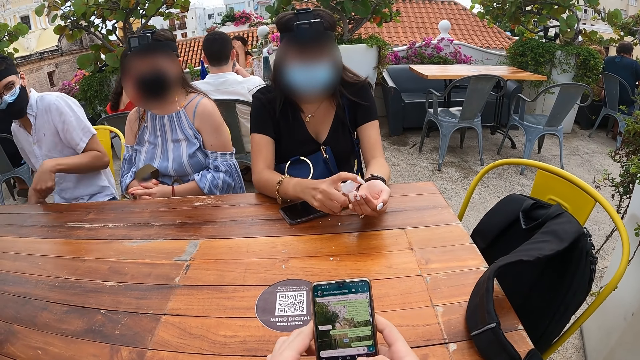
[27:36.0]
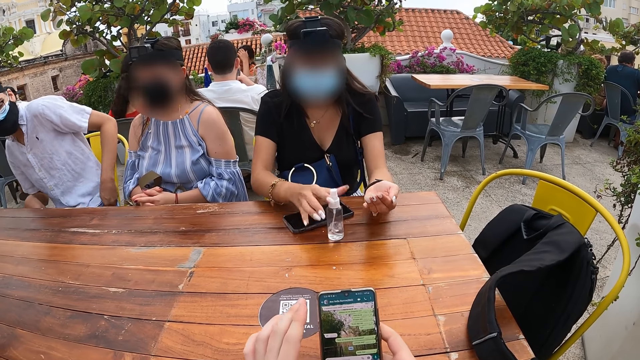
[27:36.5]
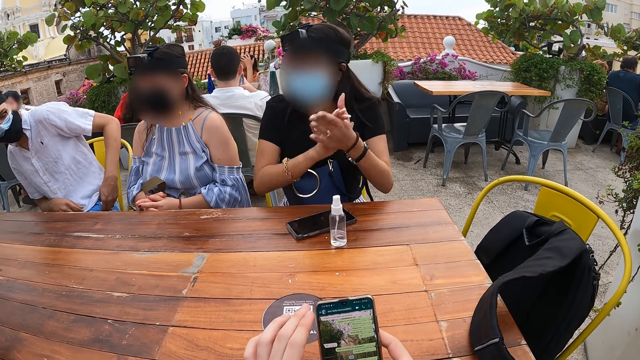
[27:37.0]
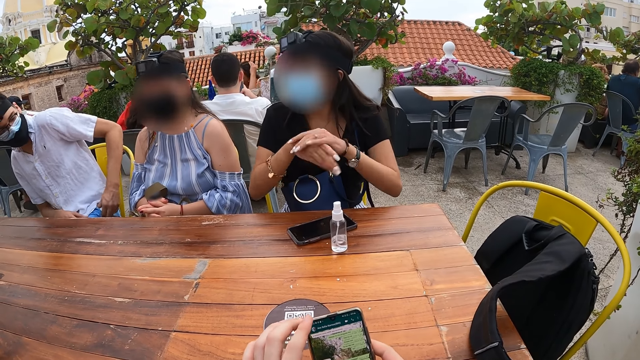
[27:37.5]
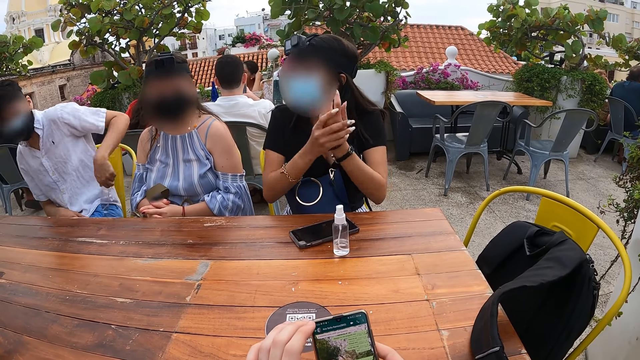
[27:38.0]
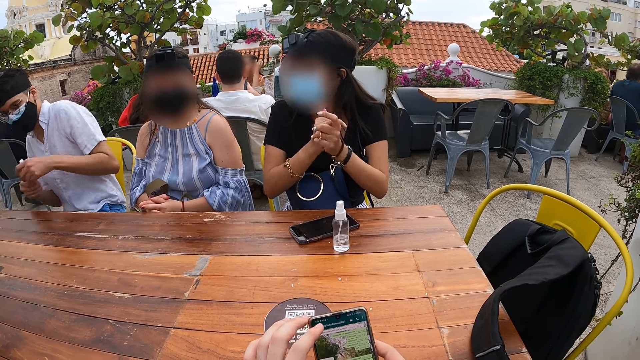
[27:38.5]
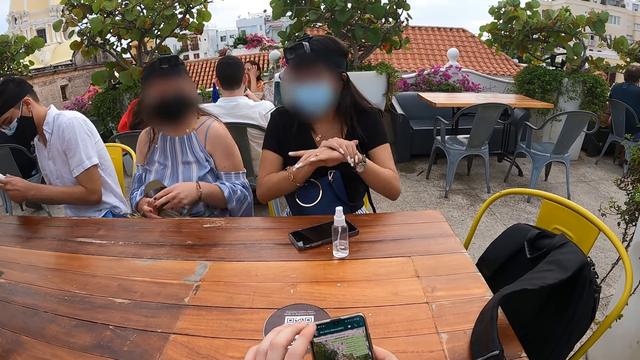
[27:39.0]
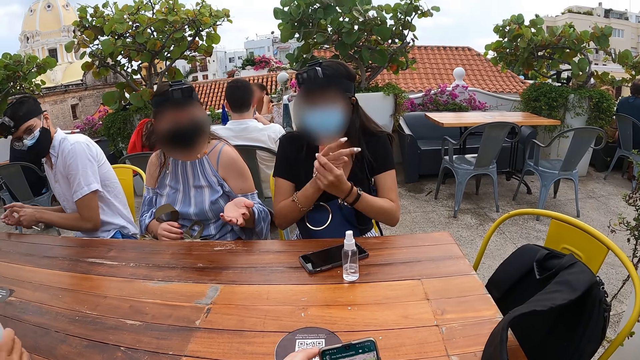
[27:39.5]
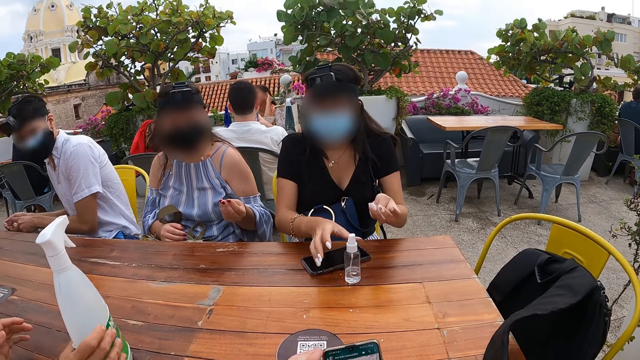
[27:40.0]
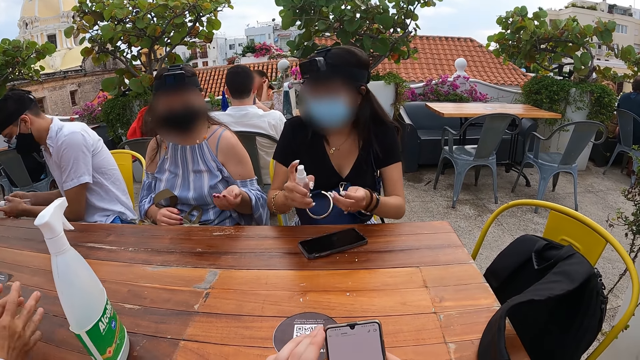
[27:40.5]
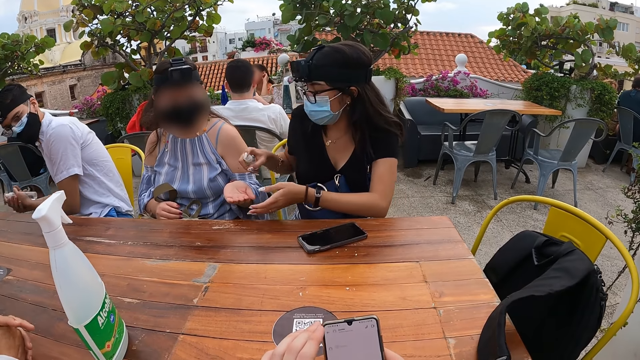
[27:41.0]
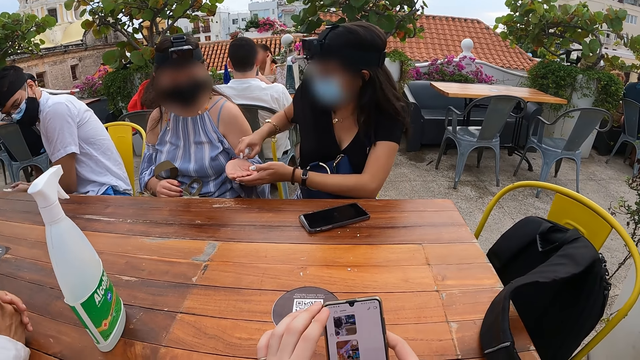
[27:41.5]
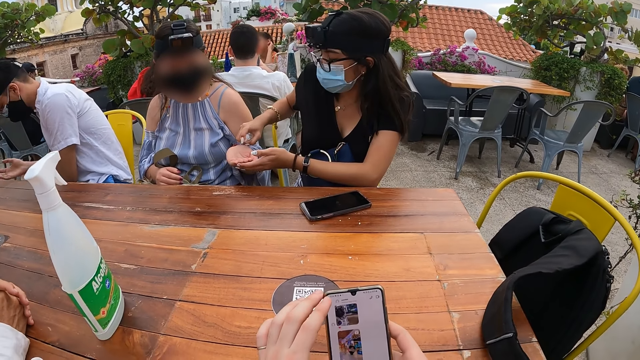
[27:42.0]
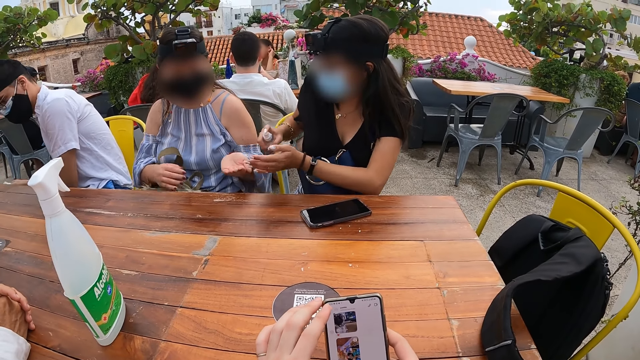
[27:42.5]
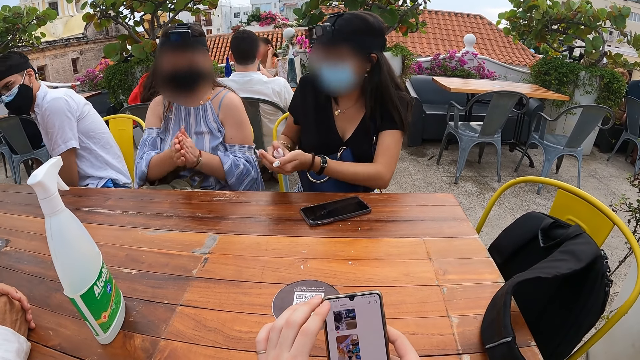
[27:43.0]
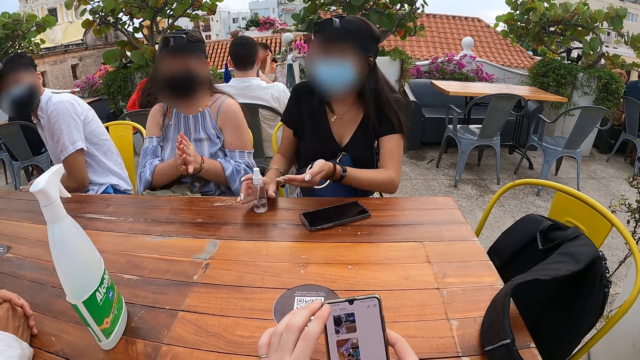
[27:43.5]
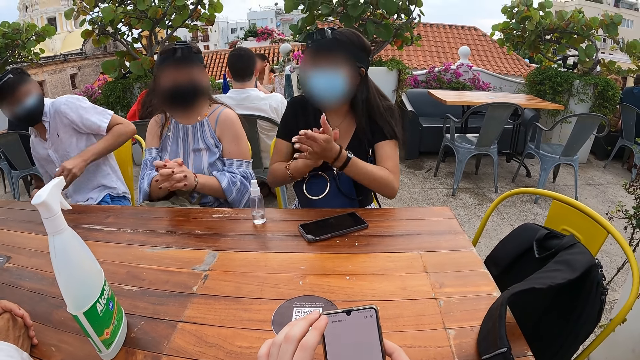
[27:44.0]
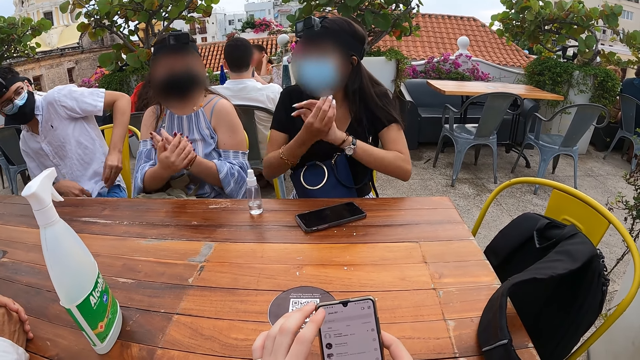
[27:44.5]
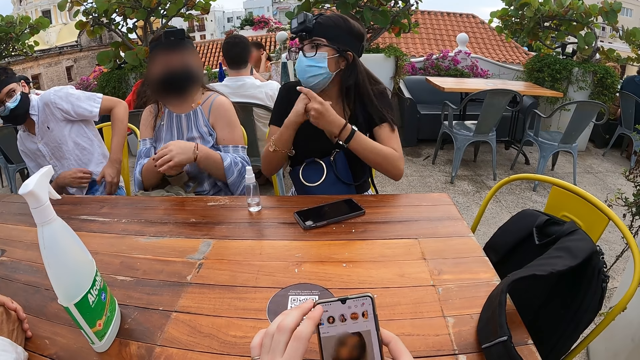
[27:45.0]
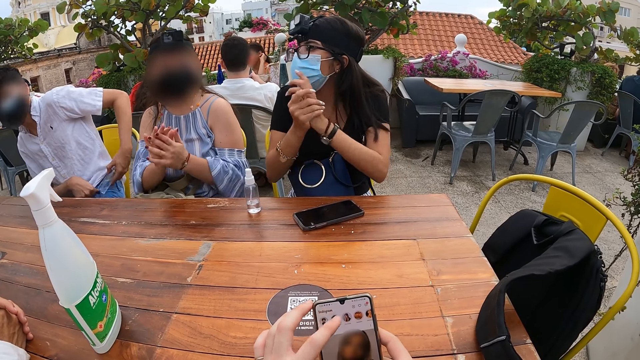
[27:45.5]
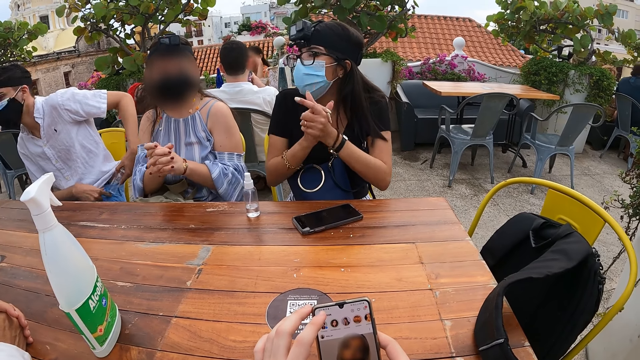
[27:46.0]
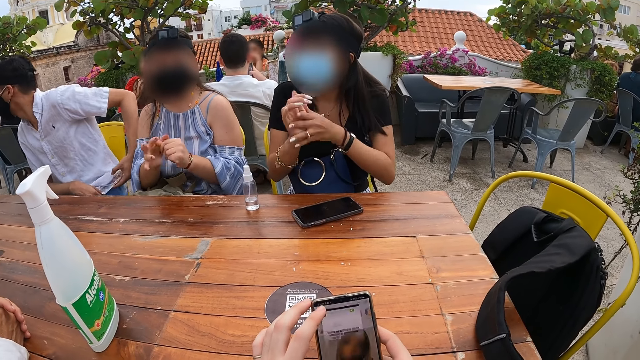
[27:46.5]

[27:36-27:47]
The first woman drops the hand sanitizer on a table with her right hand. The first woman rubs both hands. The man picks up a hand sanitizer from his pocket with his left hand. The man holds the hand sanitizer with both hands. A second woman interacts with the first woman. A third woman adjusts a disinfectant spray on the table with her right hand. The man sprays sanitizer on his right hand with the hand sanitizer in his left hand. The first woman picks up the hand sanitizer from the table with her right hand. The first woman holds the second woman's right hand with her left hand. The first woman sprays sanitizer on the second woman's left hand with the hand sanitizer in her right hand. The first woman sprays sanitizer on her left hand with the hand sanitizer in her right hand. The second woman rubs both hands. The first woman drops the hand sanitizer on the table with her right hand. The first woman rubs both hands.

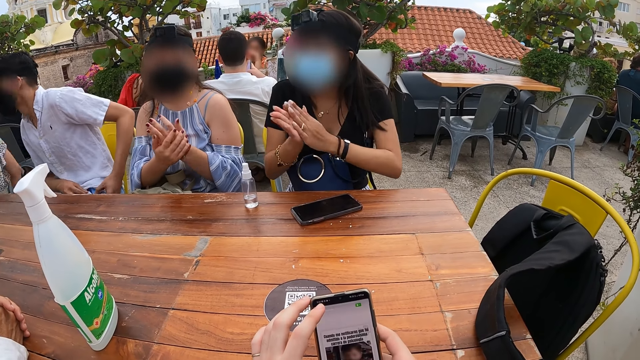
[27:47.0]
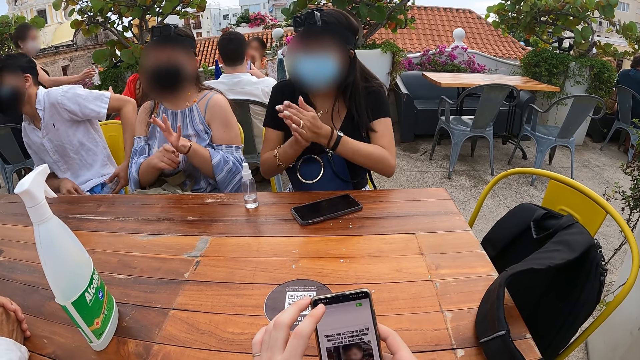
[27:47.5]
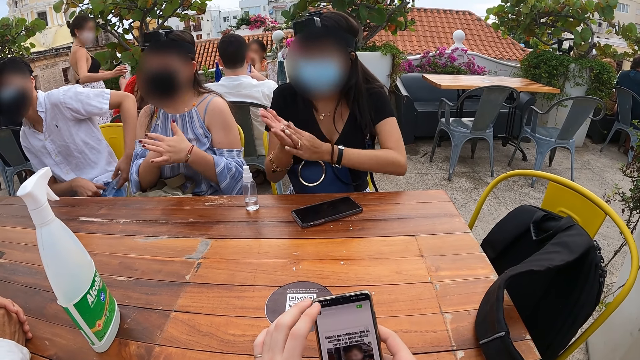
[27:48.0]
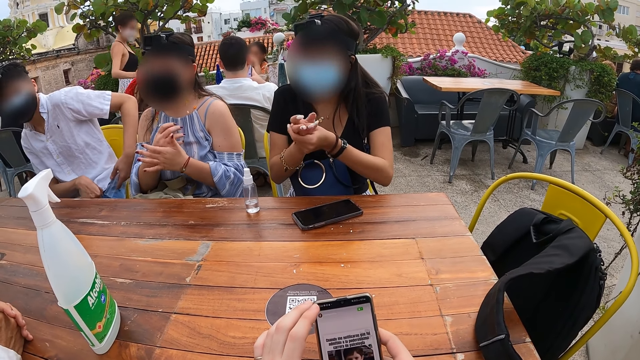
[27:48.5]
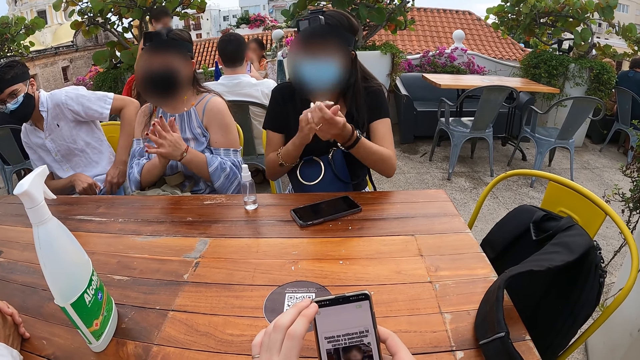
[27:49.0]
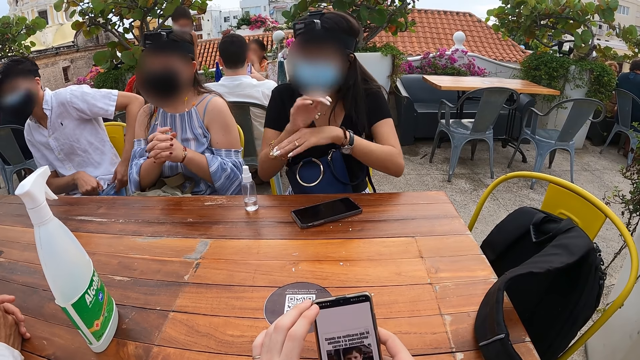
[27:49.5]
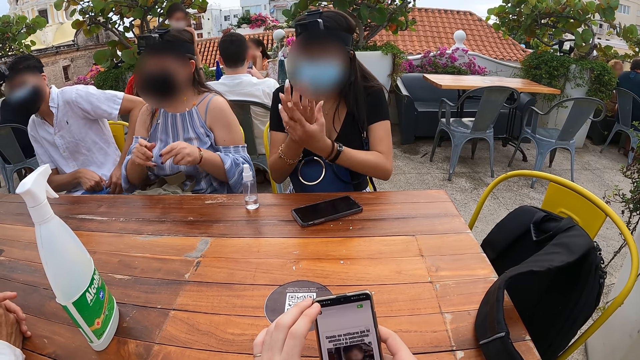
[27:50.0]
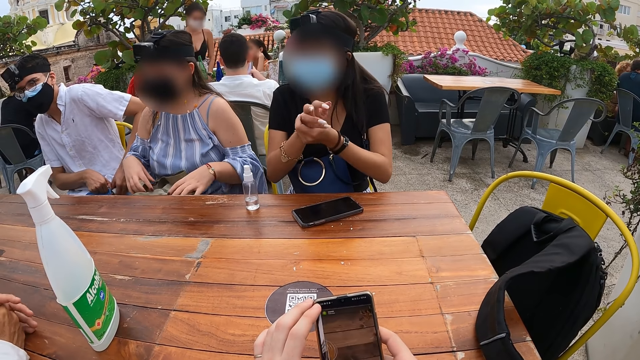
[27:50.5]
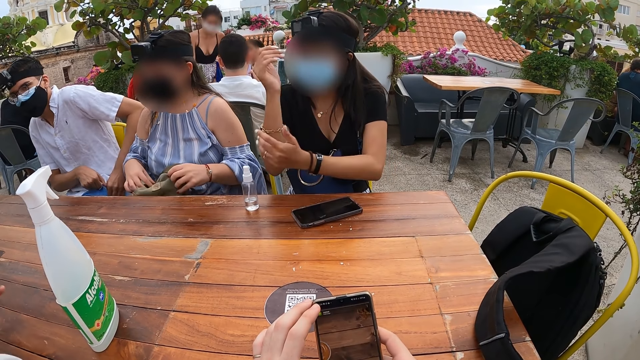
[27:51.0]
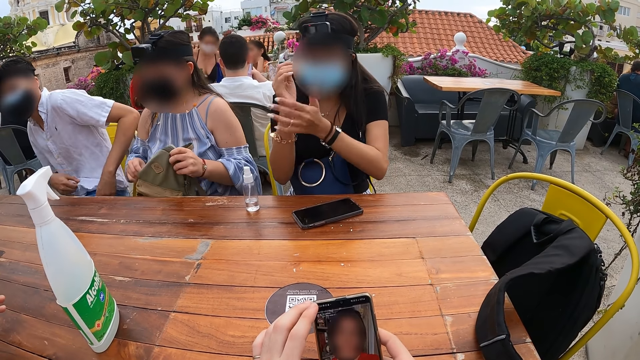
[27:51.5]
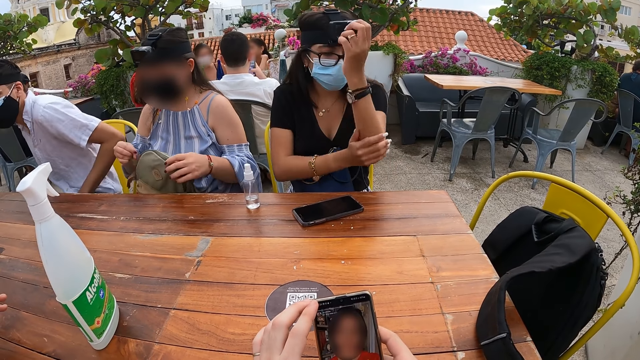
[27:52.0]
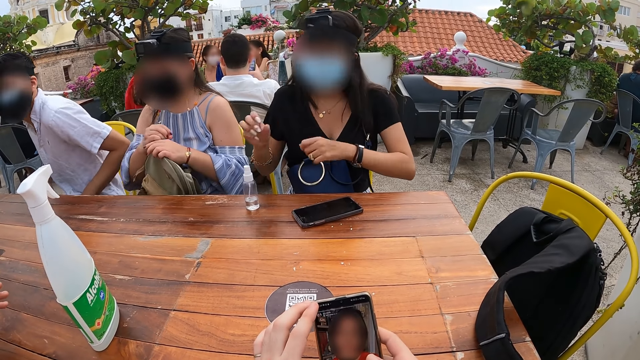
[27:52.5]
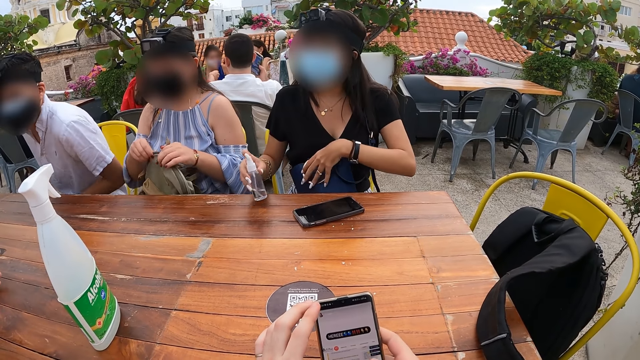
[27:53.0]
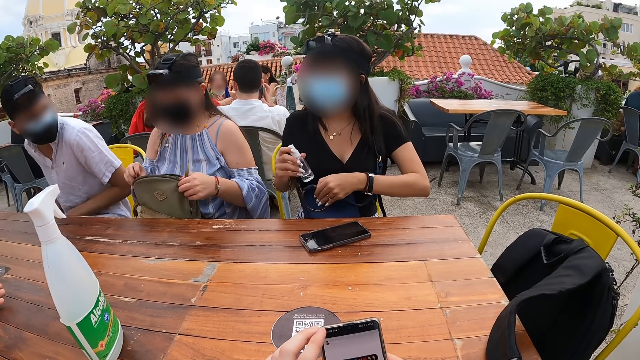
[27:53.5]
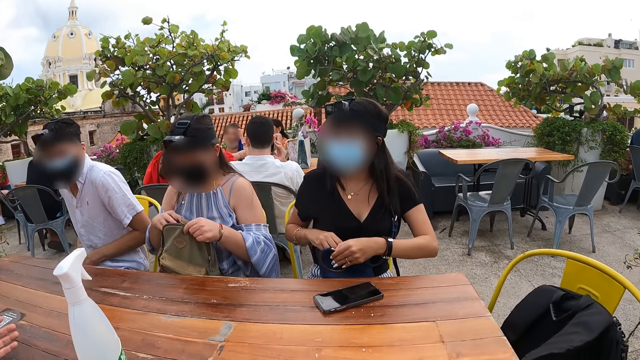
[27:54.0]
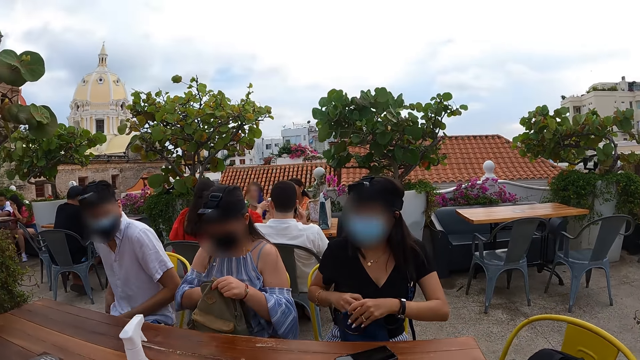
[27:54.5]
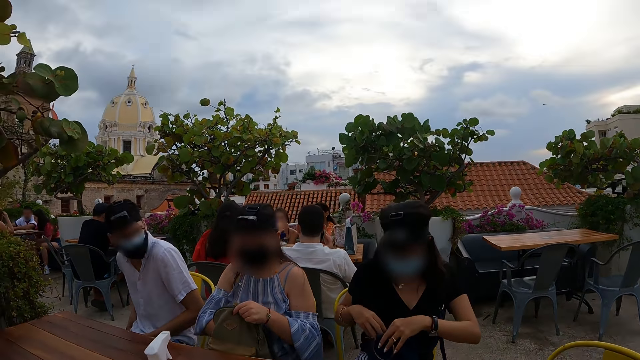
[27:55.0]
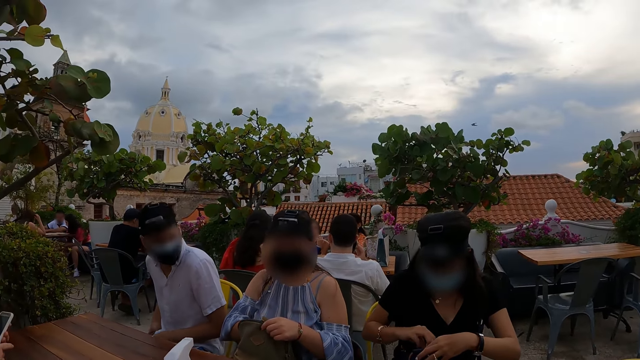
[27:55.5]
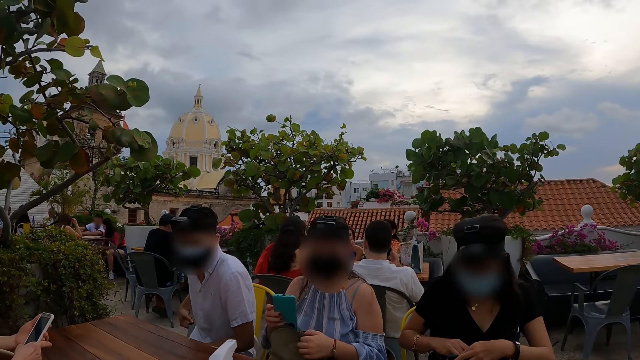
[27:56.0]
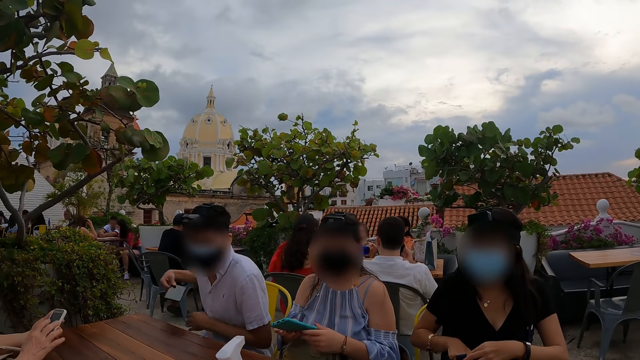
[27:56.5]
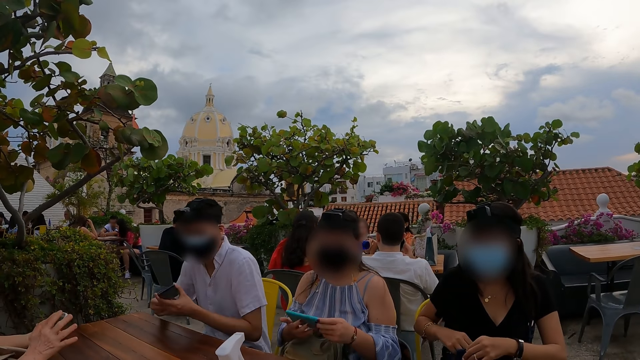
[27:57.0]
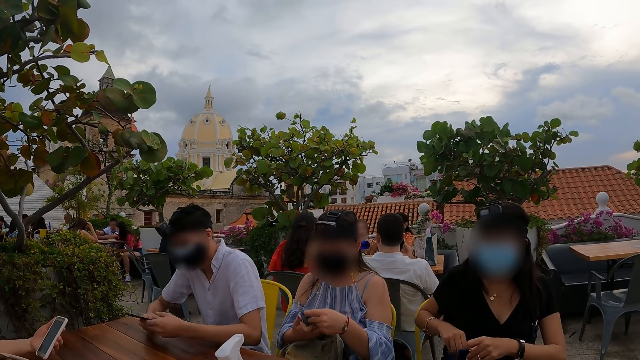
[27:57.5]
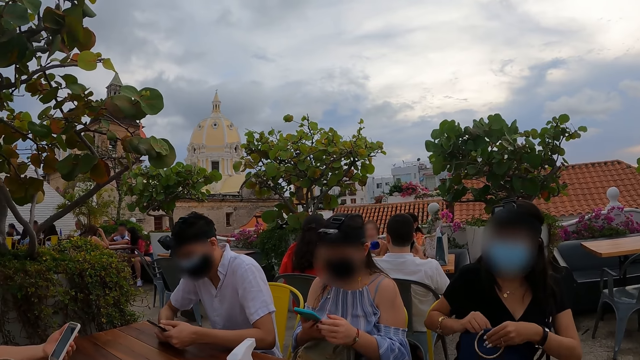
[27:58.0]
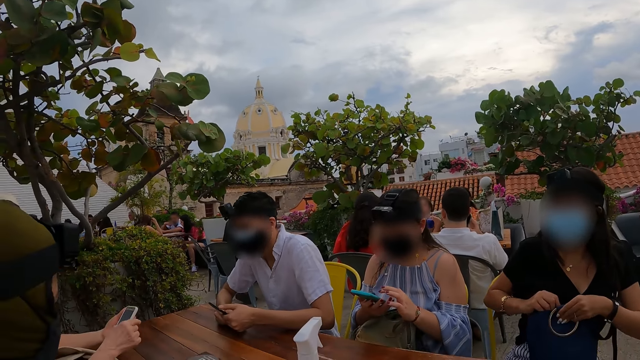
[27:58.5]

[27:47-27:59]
The man puts the hand sanitizer in his pocket with his left hand. The second woman holds the bag with both hands. The first woman rubs sanitizer on her right arm with her left hand. The first woman rubs sanitizer on her left arm with her right hand. The second woman unzips the bag with her right hand. The second woman holds the bag's zip with her left hand. The first woman holds the purse on her lap with her left hand. The second woman holds the bag with her right hand. The first woman picks up the hand sanitizer from the table with her right hand. The second woman unzips the bag with her left hand. The first woman puts the hand sanitizer in the purse with her right hand. The second woman removes a phone from the bag with her right hand. The man removes a phone from his pocket with his right hand. A fourth woman holds a phone with both hands. The second woman holds the phone with both hands. The fourth woman holds the phone with her left hand. The fourth woman operates the phone with her right hand. The man holds the phone with both hands. The fourth woman interacts with the man and the third woman. The first woman holds the purse with both hands. The man operates the phone with both hands. The second woman holds the phone with her right hand.
